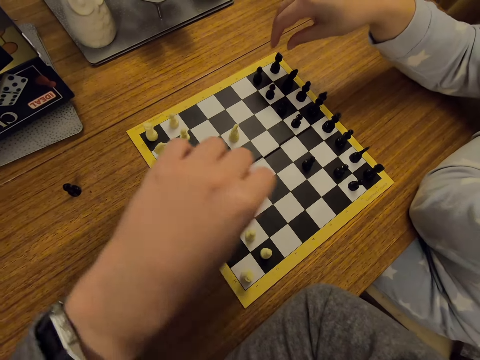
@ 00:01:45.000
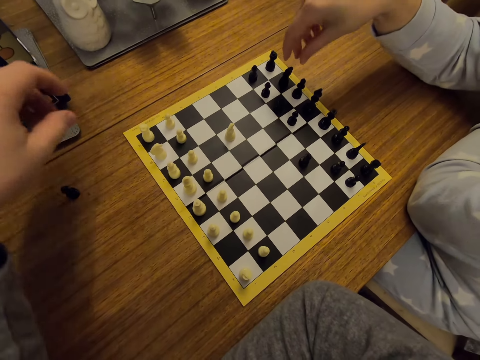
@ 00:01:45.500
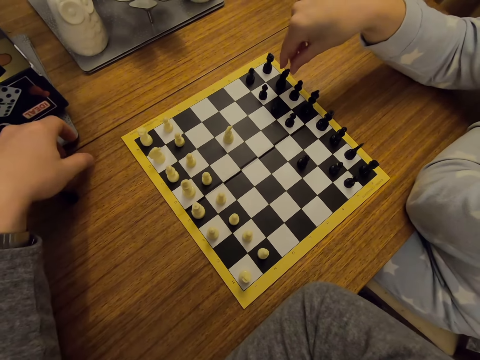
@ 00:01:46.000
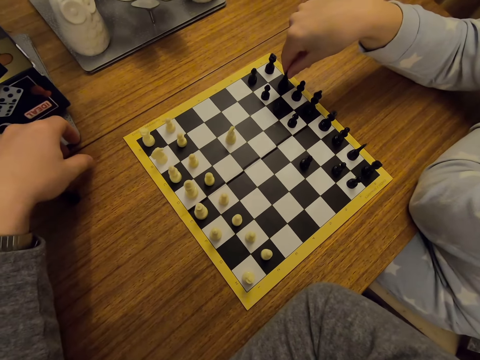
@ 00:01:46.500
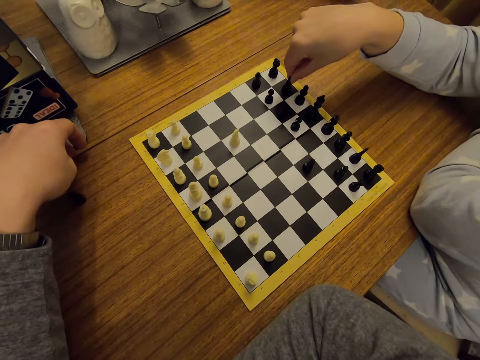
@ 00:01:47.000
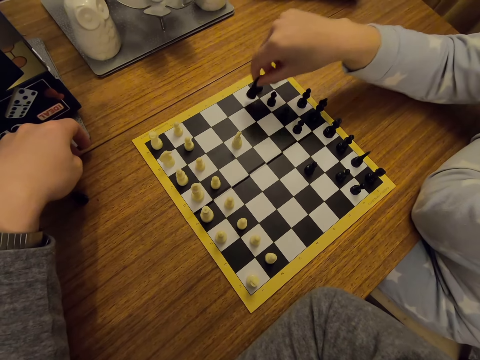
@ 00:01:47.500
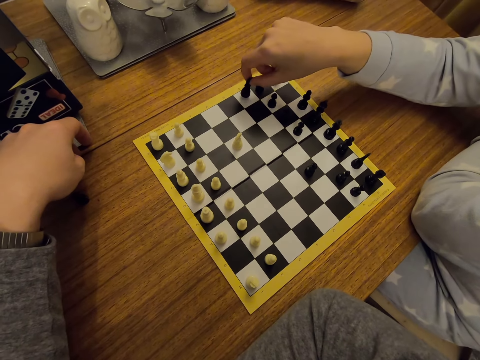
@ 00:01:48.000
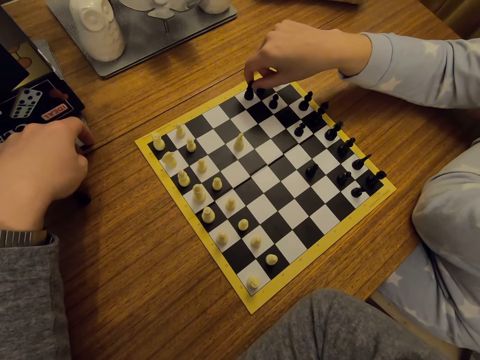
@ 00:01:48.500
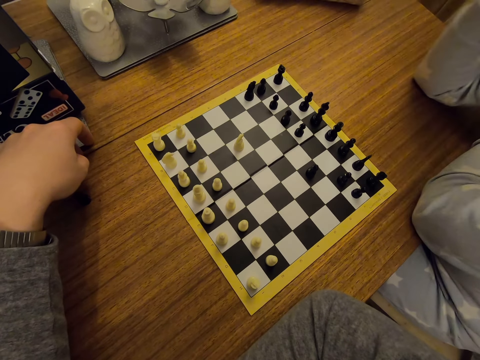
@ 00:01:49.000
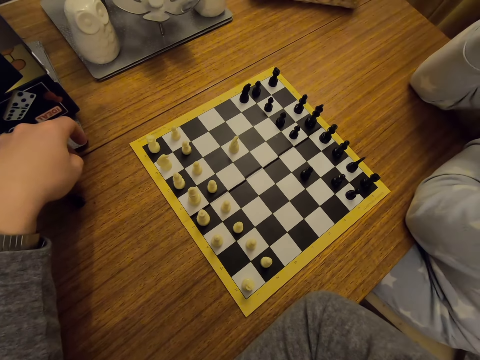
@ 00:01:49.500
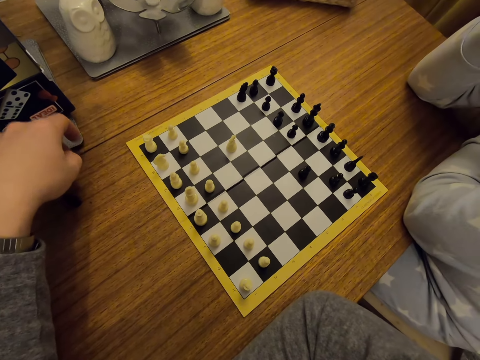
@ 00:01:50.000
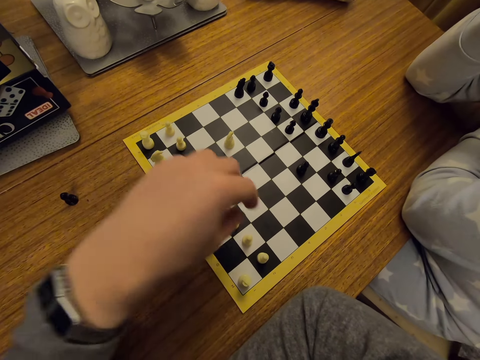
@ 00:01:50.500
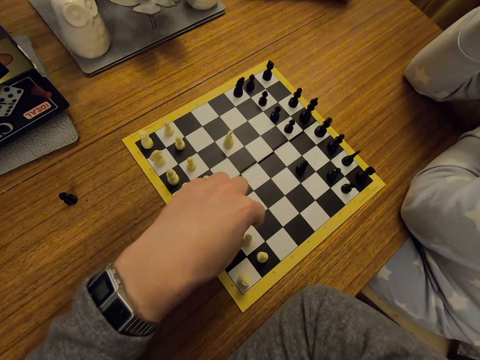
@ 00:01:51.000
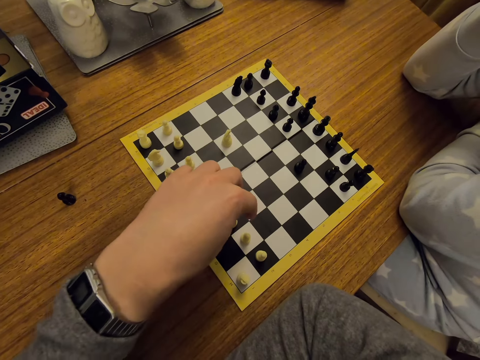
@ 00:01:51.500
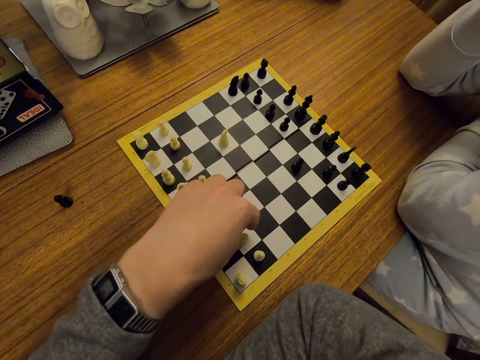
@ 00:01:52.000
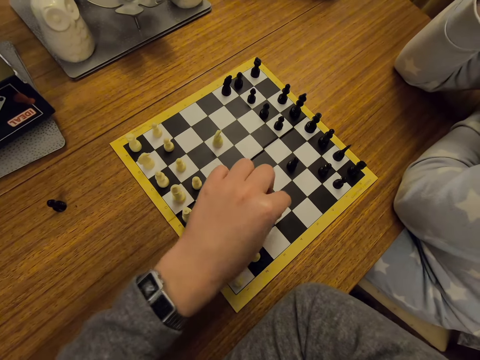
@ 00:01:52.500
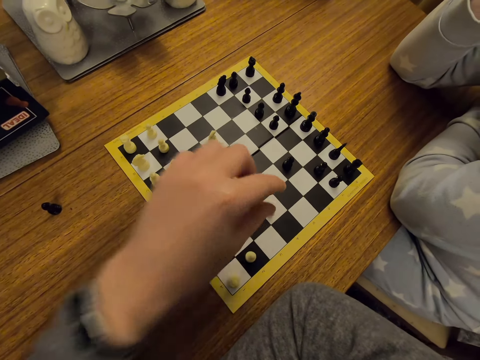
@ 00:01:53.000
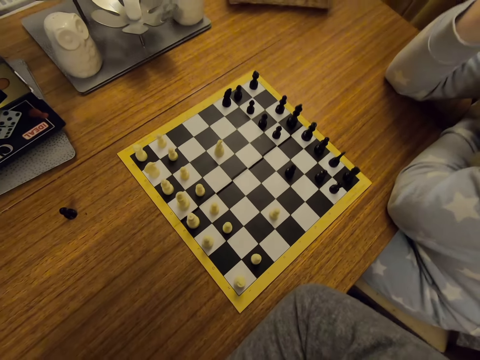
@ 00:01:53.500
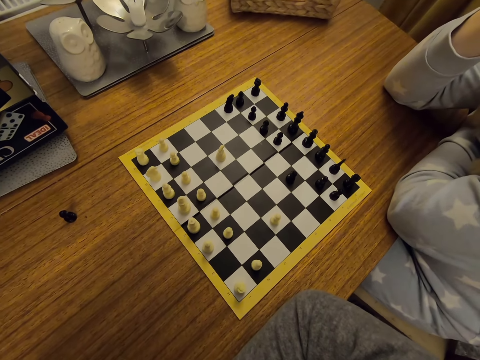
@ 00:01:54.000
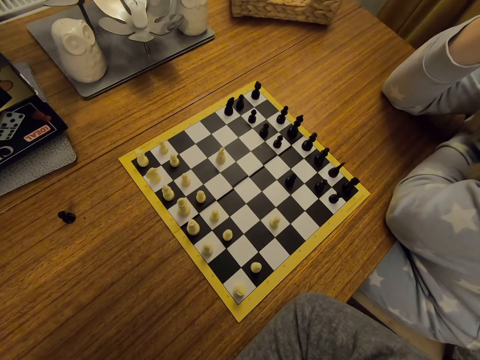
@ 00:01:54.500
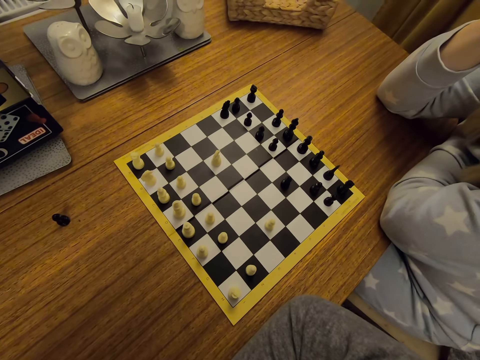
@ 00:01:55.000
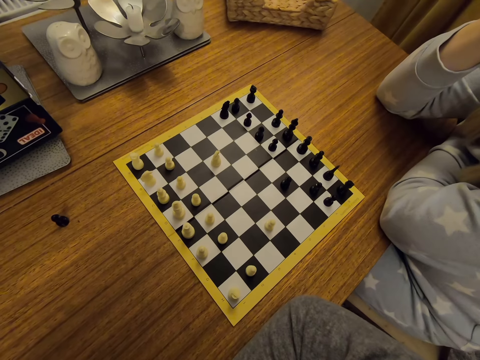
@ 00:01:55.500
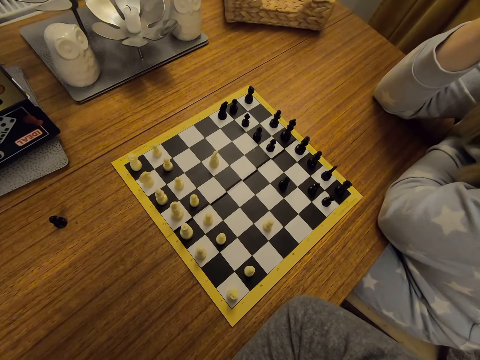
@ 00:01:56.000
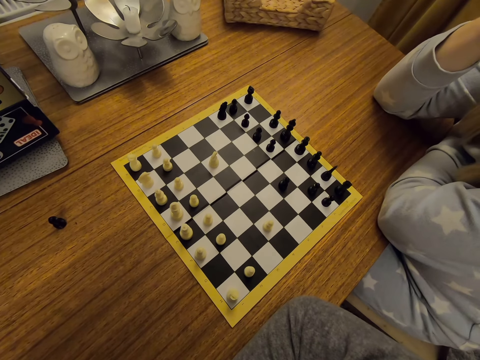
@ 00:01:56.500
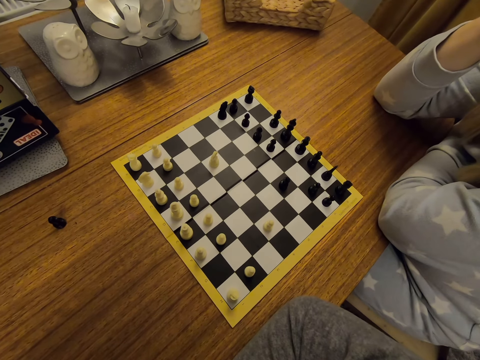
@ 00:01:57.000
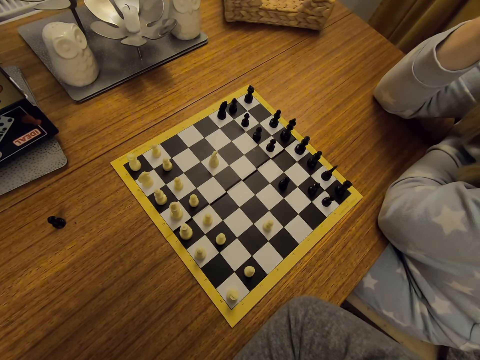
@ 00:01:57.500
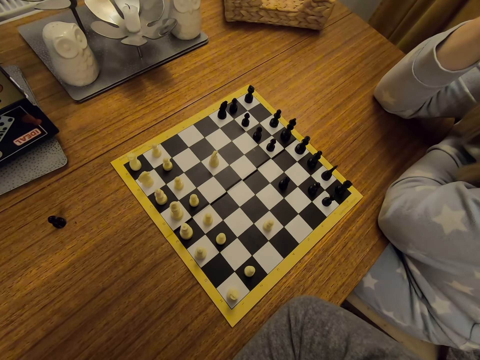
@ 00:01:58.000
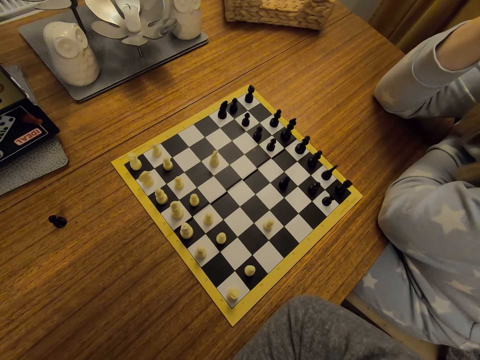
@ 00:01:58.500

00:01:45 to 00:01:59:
A person moves a chess piece on a board. The camera wearer puts a hand on a table. The person touches the face. The camera wearer moves a chess piece on the board. They fold the hands.

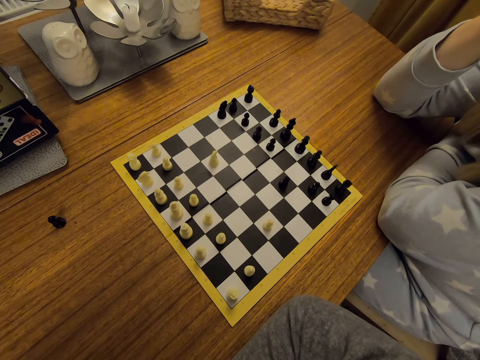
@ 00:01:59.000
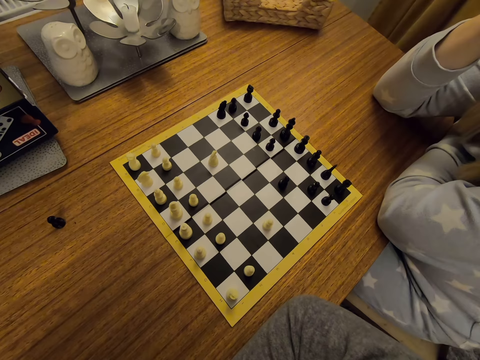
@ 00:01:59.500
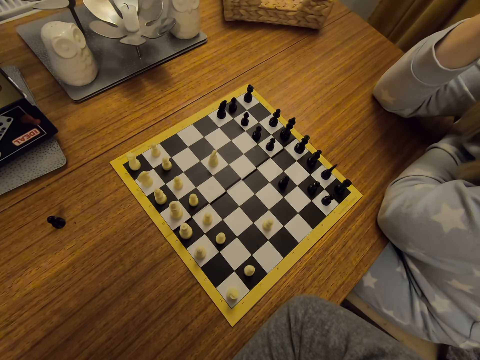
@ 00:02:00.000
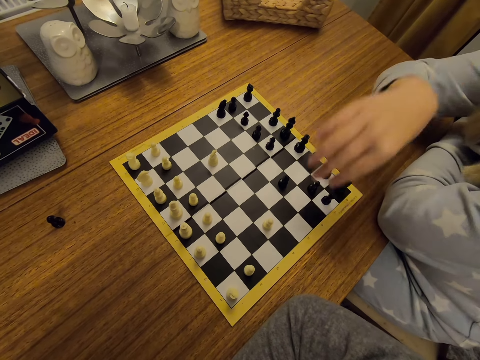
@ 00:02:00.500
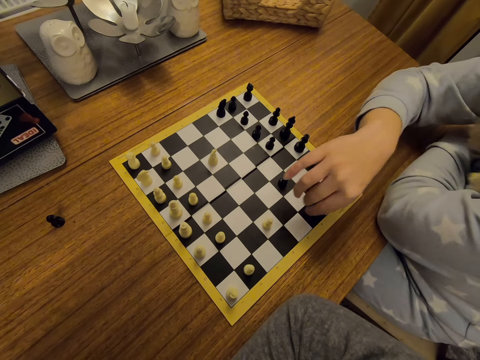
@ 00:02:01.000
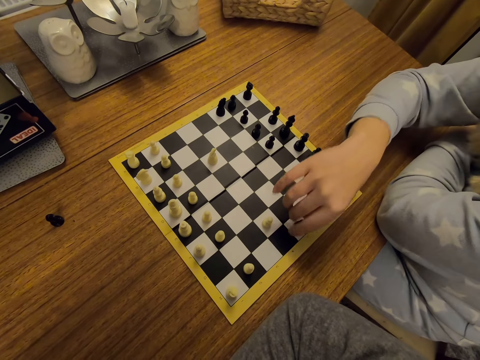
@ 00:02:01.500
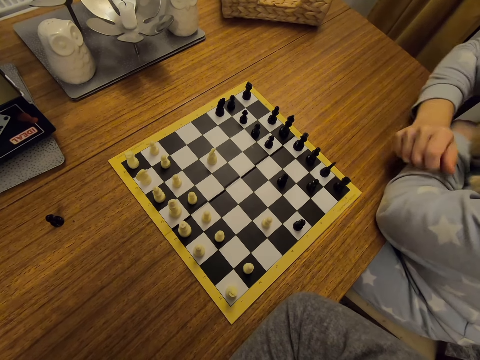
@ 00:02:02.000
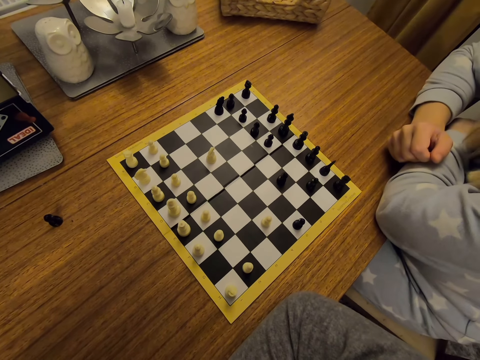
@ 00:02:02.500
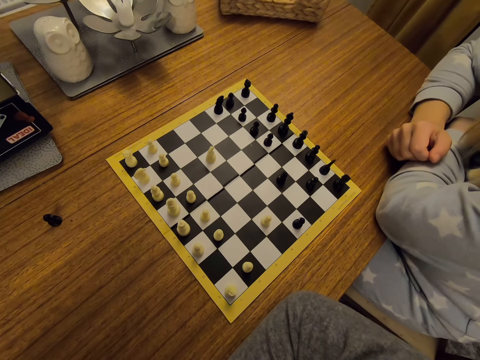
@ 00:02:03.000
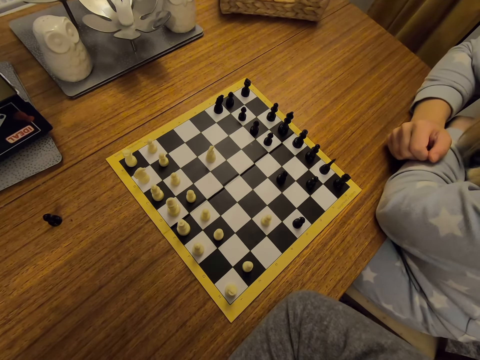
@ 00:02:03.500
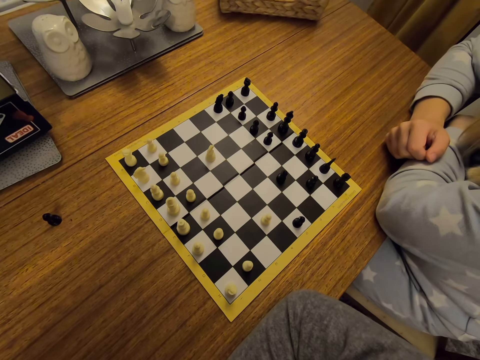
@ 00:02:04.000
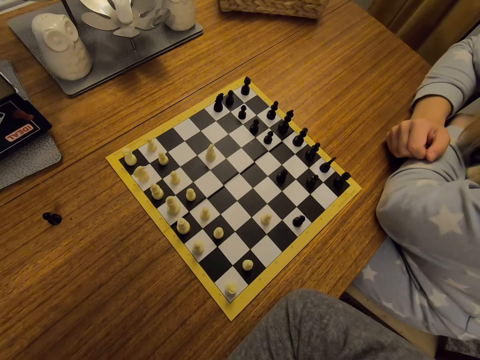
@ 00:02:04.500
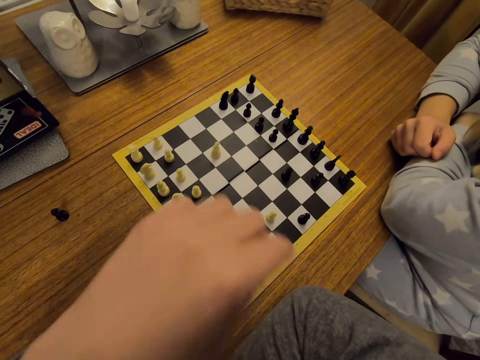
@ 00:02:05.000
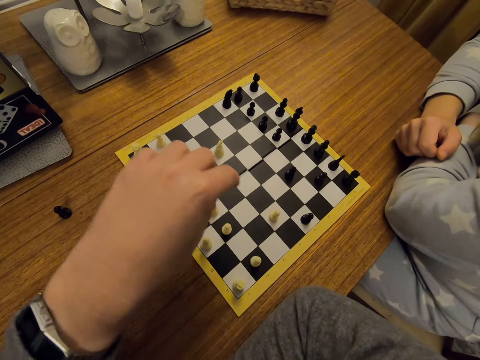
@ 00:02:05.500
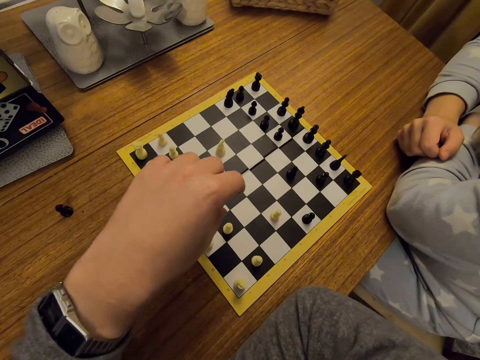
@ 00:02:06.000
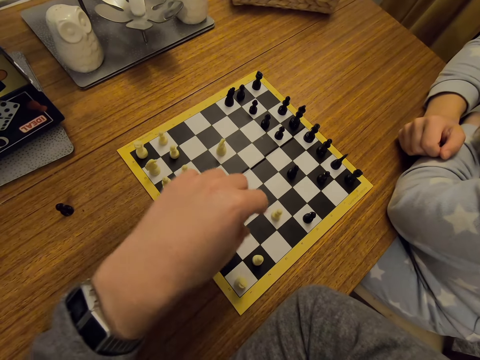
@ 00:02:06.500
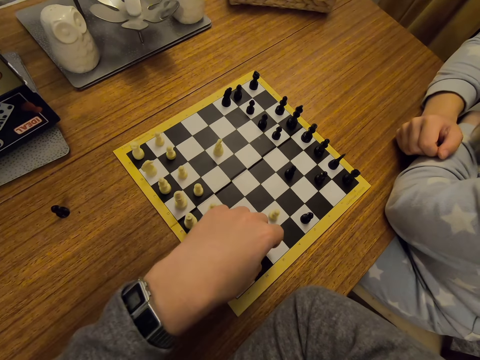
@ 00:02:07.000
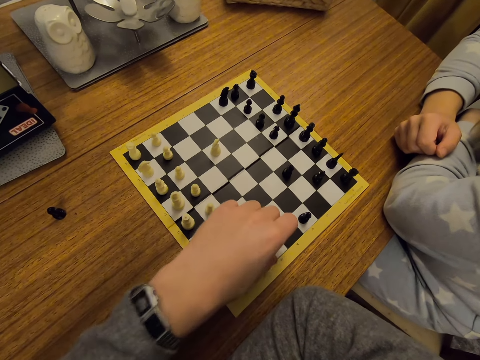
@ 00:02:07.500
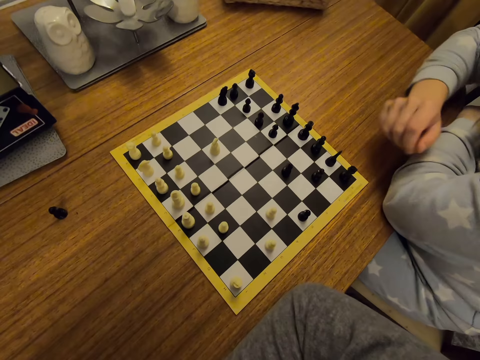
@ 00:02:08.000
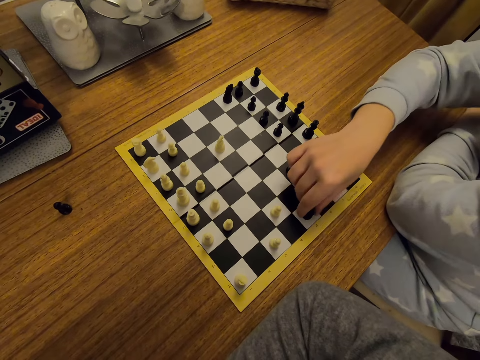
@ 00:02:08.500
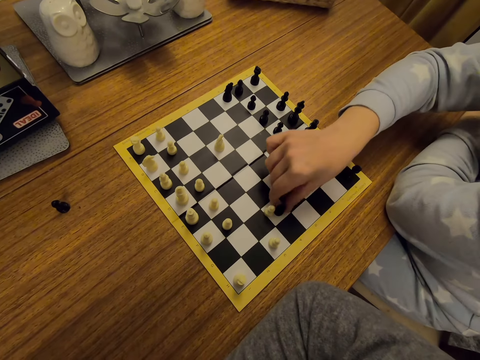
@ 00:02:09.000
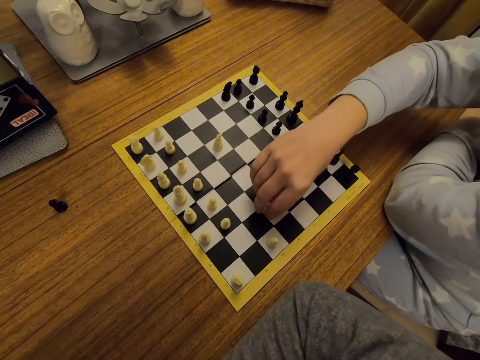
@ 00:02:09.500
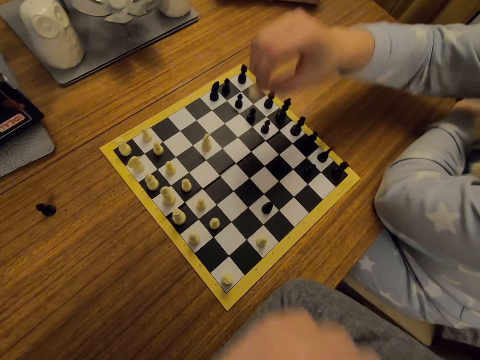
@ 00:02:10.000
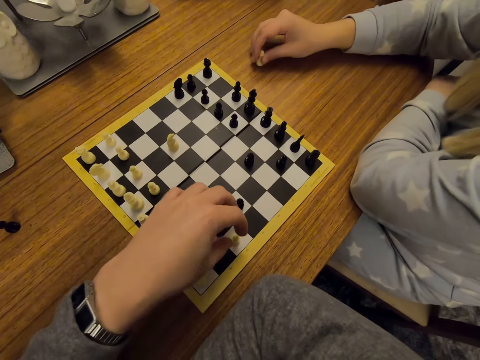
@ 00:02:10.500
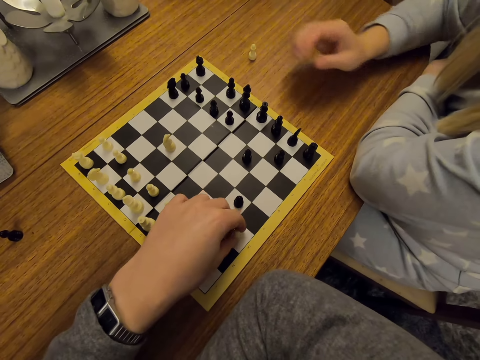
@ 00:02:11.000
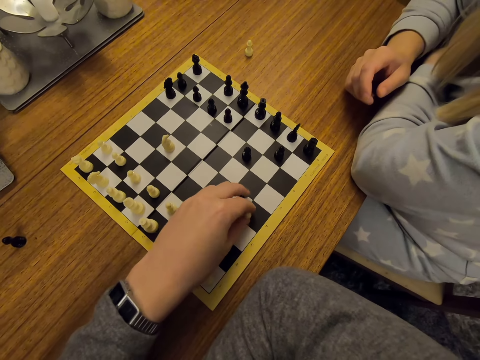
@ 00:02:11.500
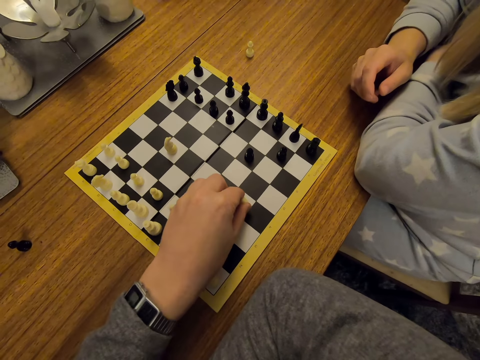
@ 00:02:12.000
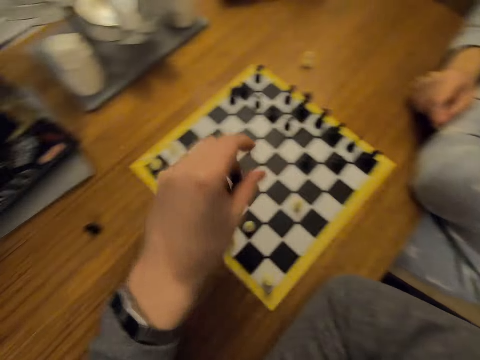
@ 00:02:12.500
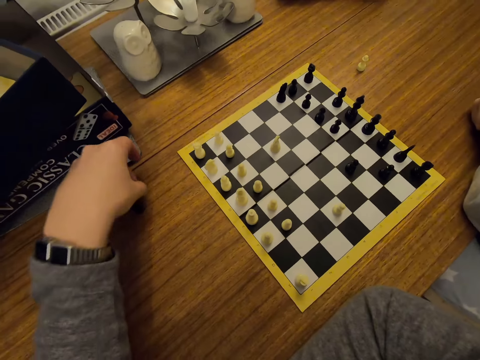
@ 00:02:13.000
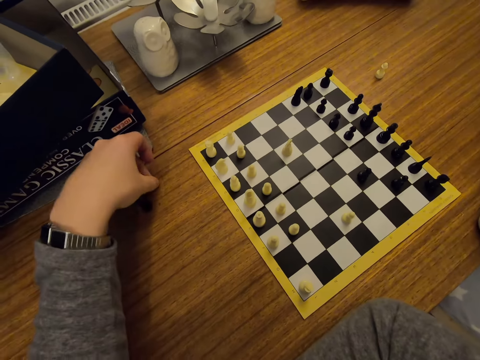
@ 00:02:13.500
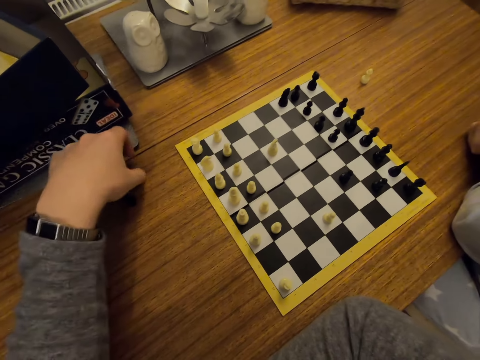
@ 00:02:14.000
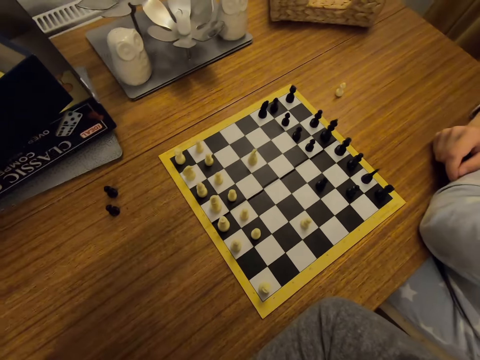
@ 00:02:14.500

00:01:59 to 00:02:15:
A person moves a chess piece on a board and puts a hand on a table. The camera wearer moves a chess piece on the board. The person moves a chess piece on the board, picks up a chess piece from the chart, and puts the chess piece aside on the table. The camera wearer moves a chess piece on the board. They pick up a chess piece and put the chess piece aside on the table. They fold the hands.
